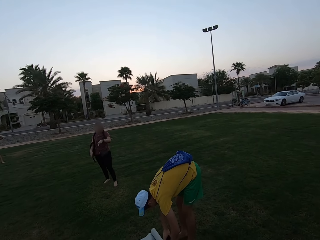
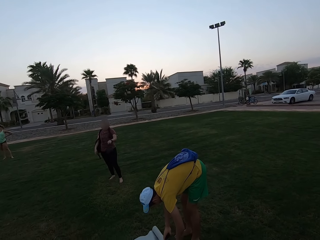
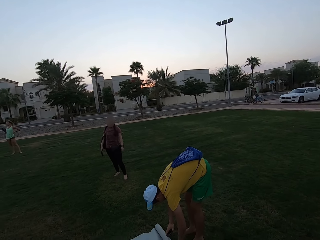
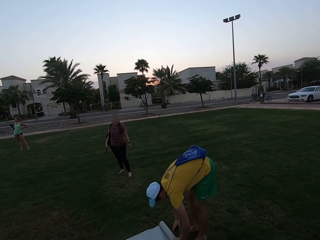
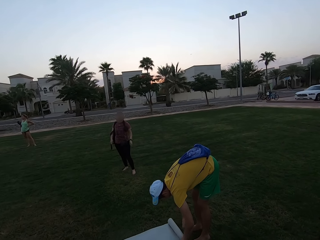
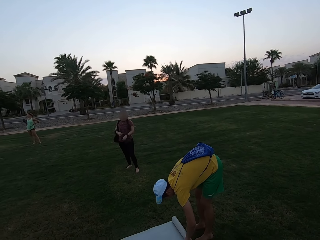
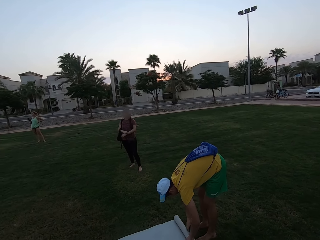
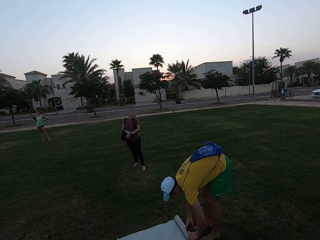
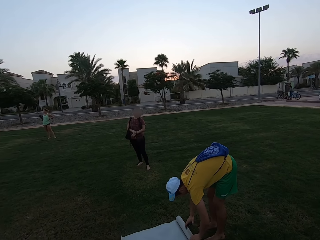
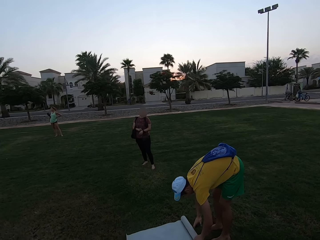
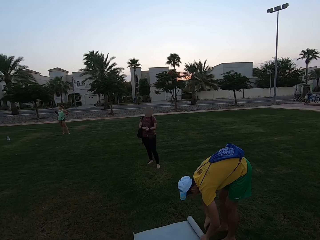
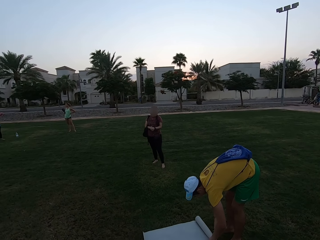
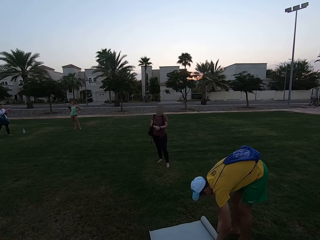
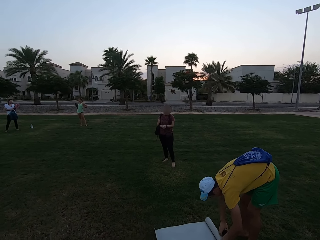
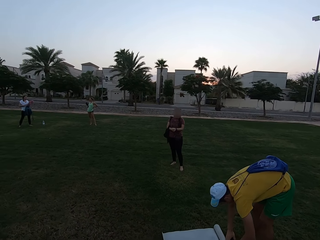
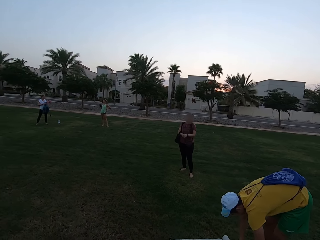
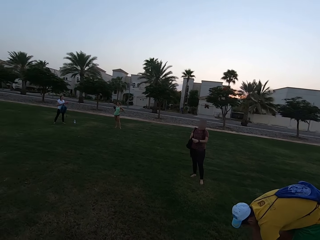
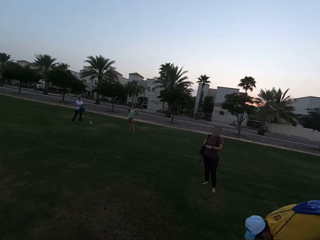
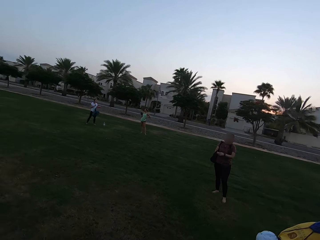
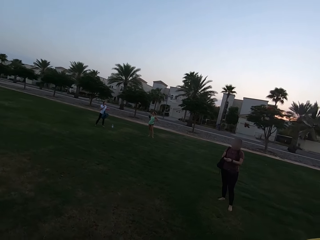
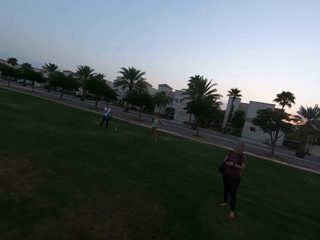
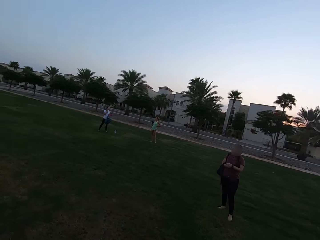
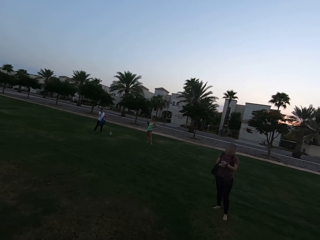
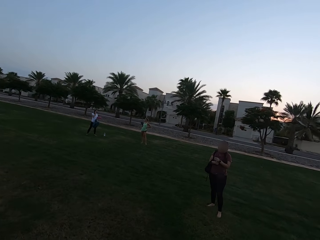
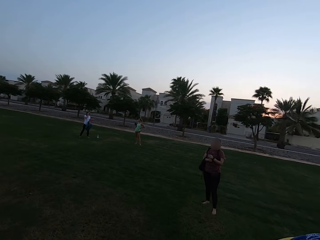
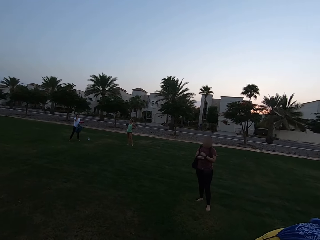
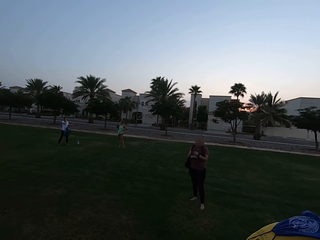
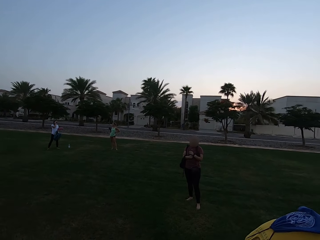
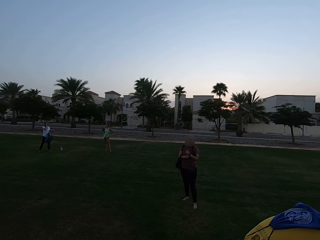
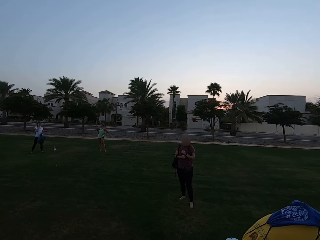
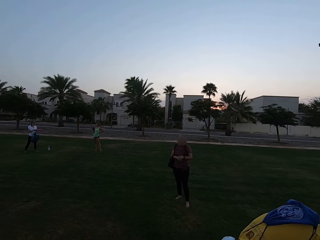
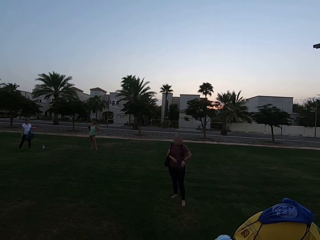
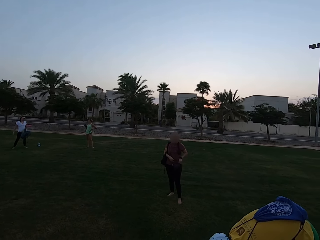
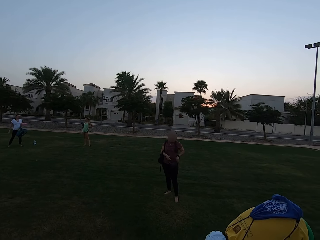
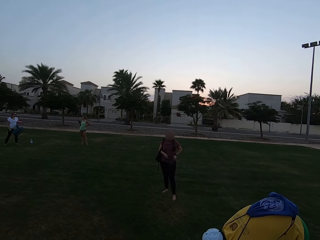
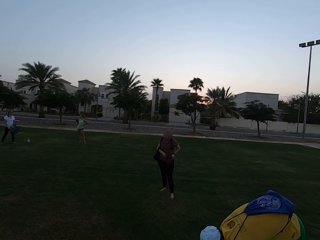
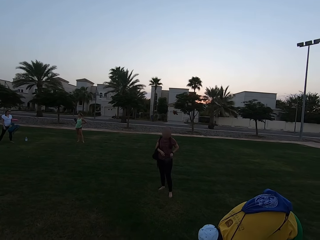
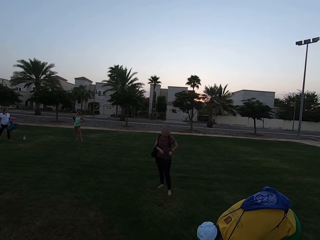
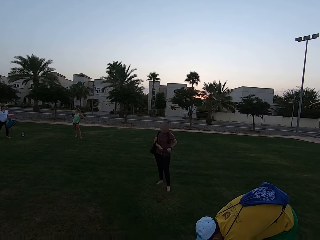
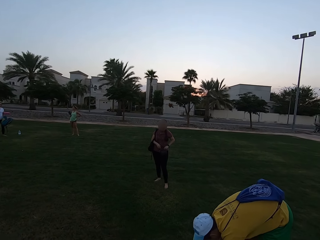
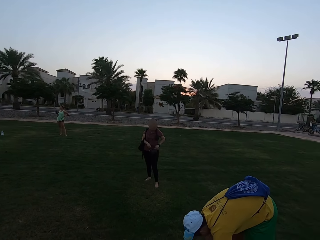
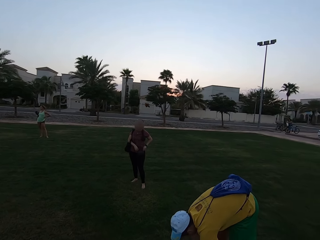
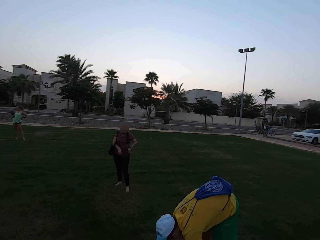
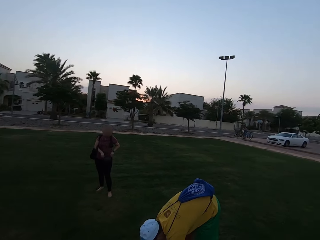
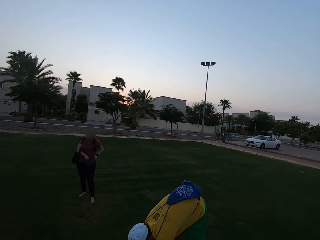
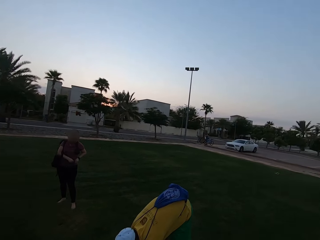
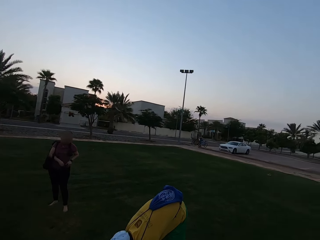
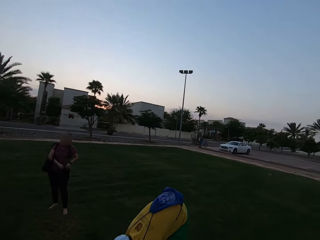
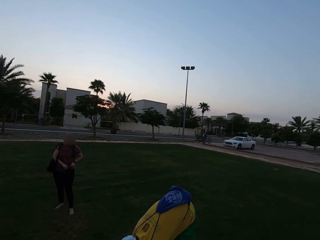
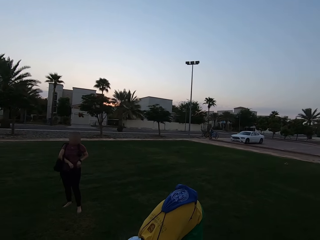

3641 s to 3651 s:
The camera wearer makes gestures. They stare around the field.

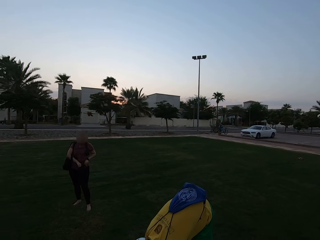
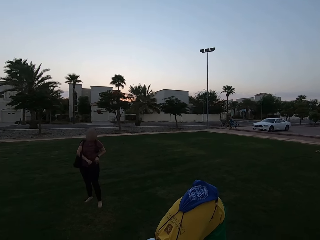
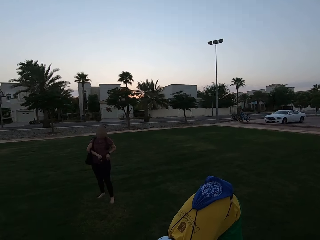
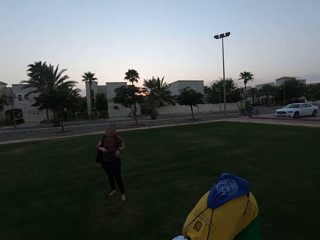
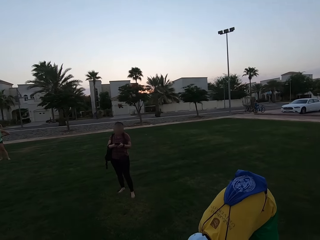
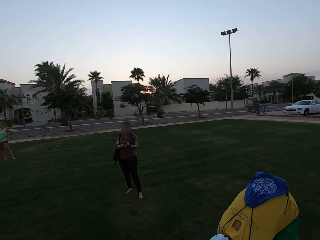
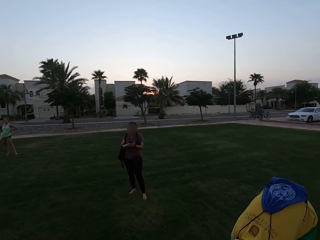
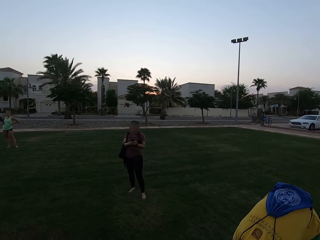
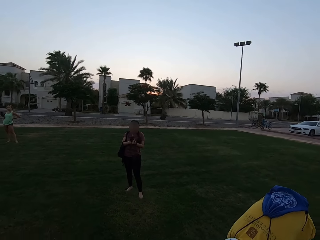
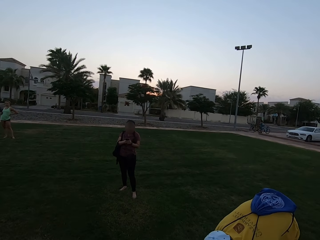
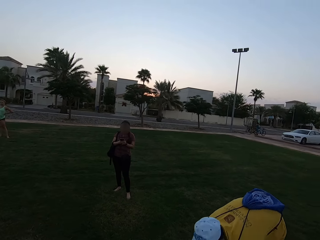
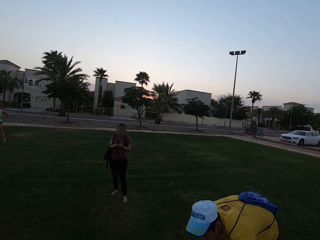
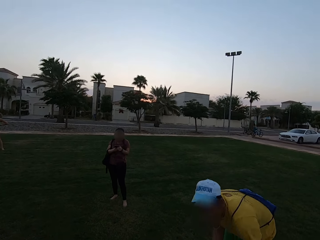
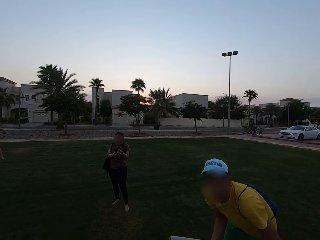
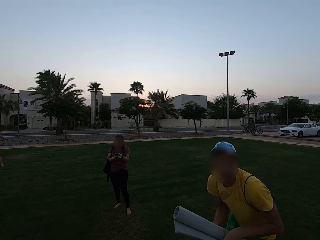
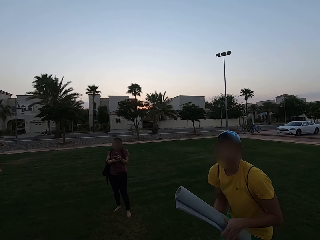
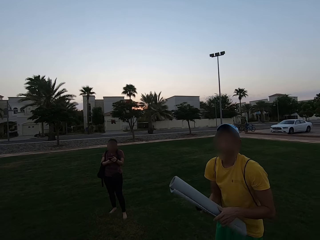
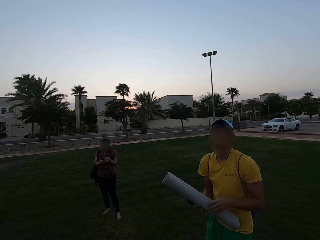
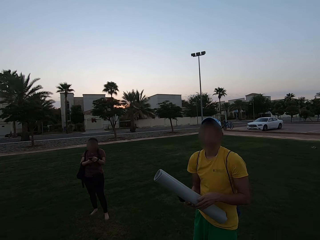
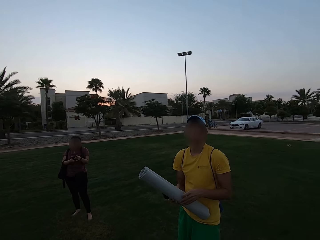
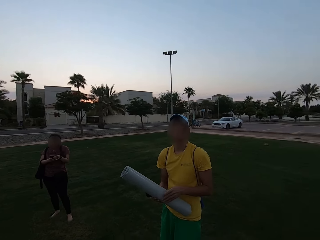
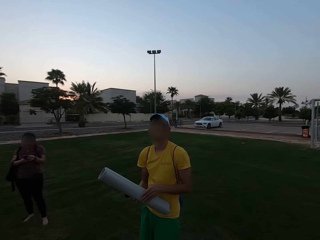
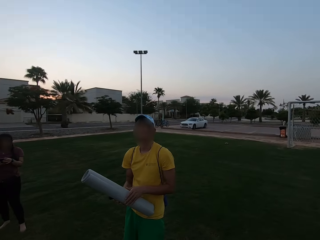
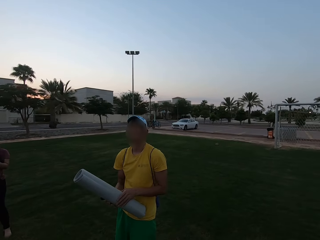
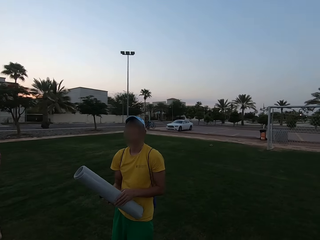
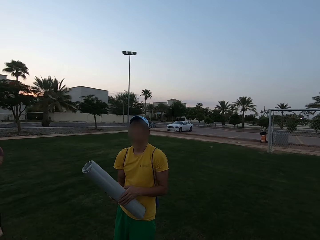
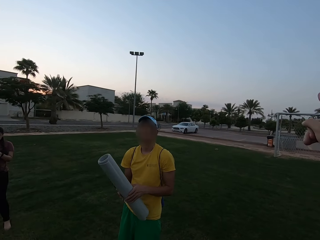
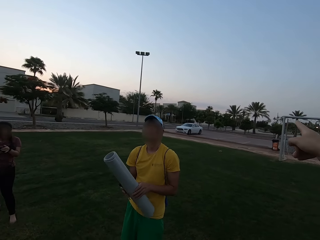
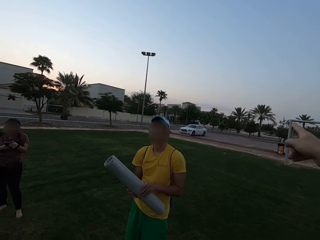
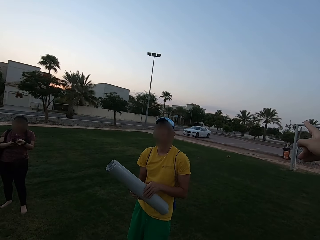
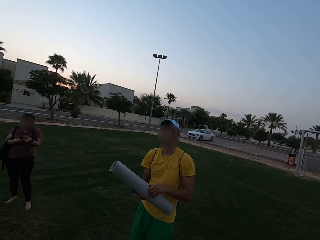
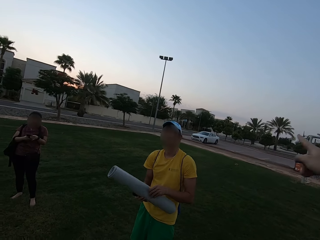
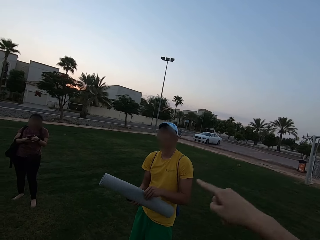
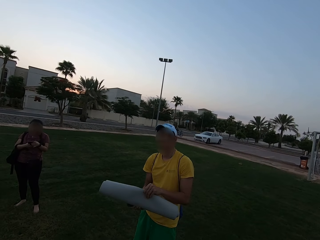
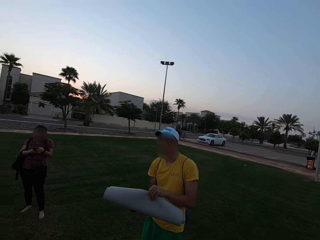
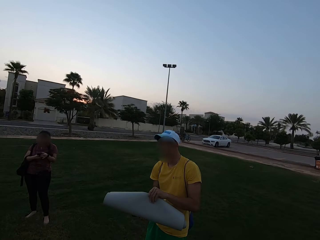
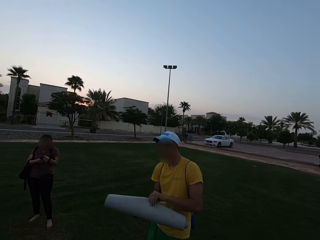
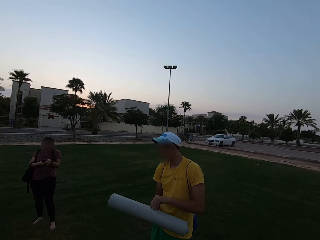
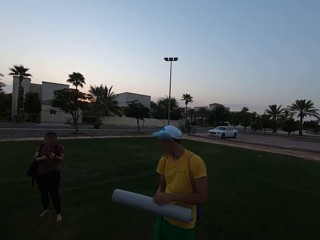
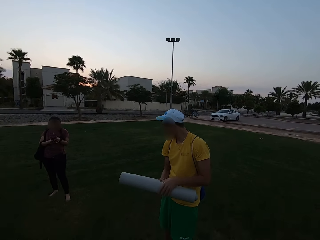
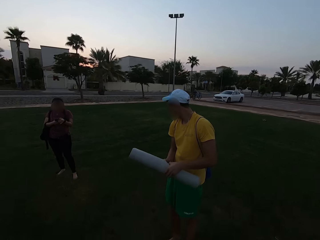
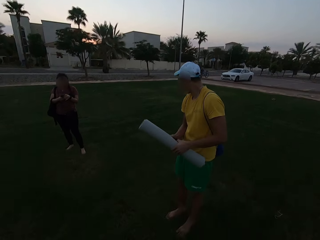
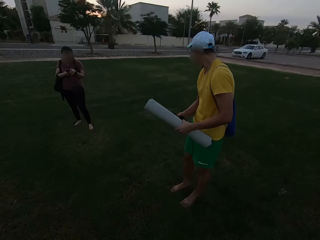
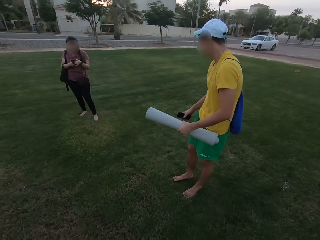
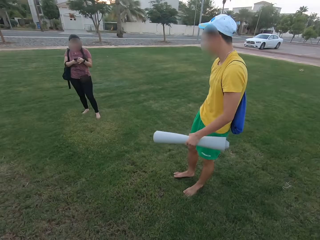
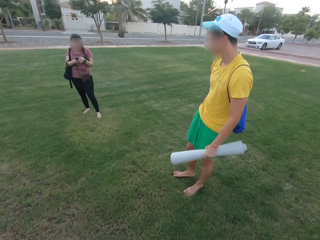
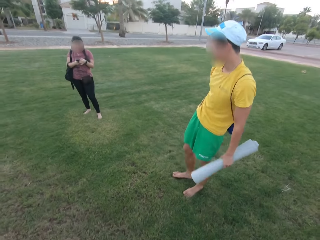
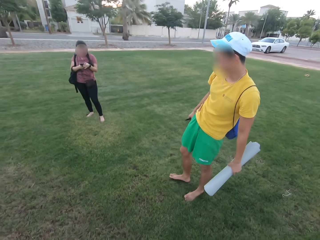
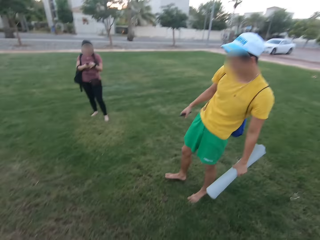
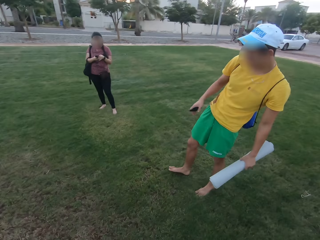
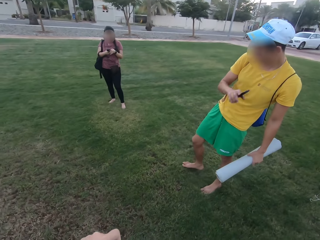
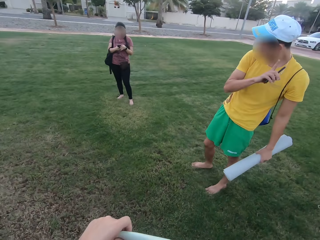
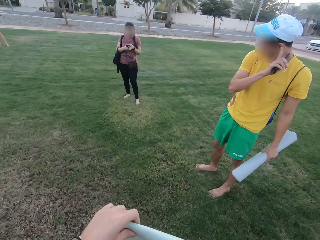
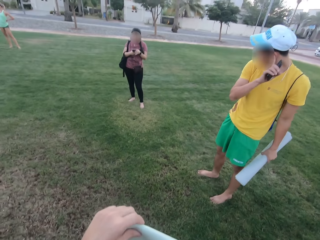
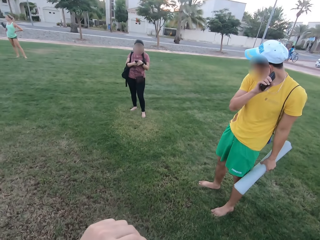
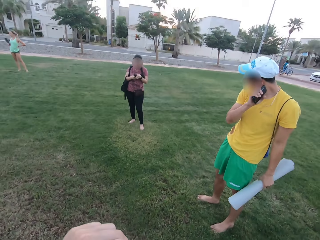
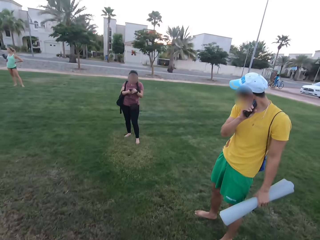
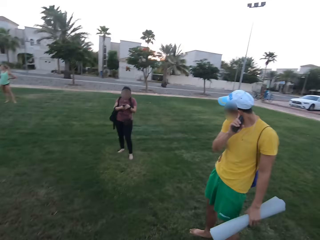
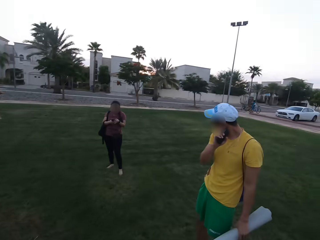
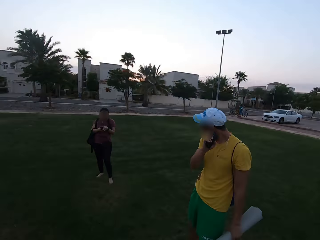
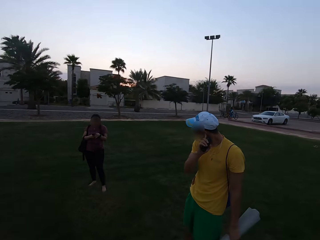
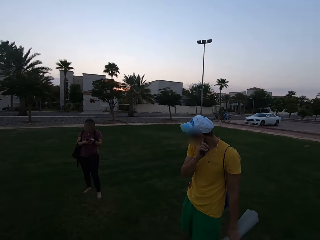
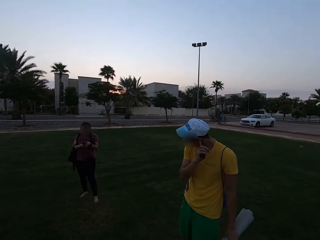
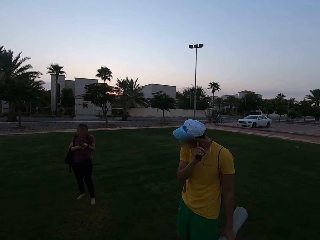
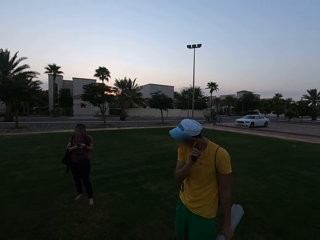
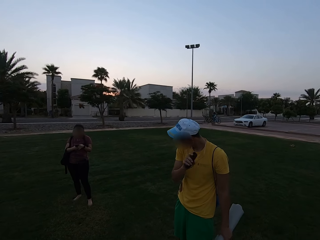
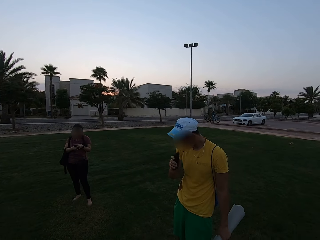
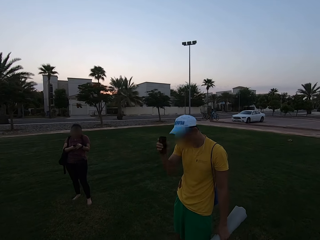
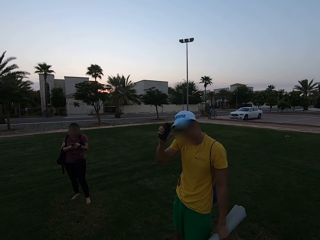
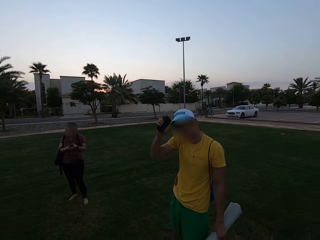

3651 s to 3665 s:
A woman operates the phone. The camera wearer points at another woman. They stare around the field.
